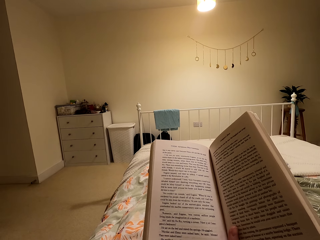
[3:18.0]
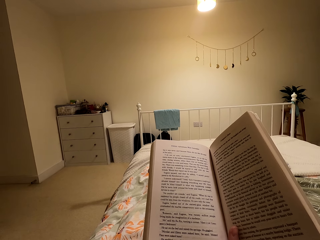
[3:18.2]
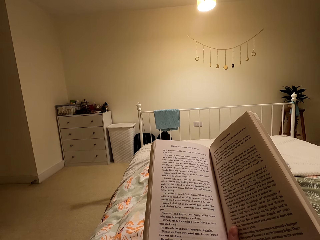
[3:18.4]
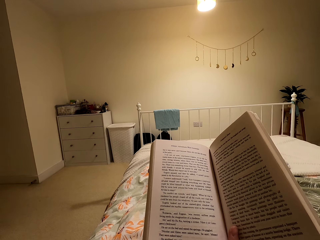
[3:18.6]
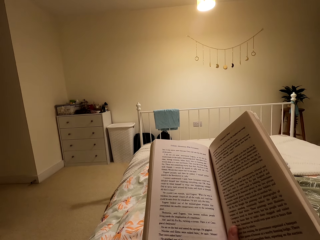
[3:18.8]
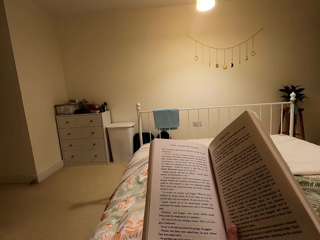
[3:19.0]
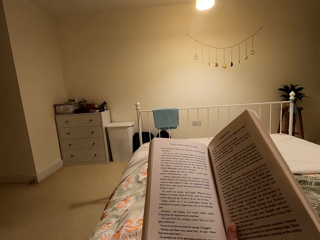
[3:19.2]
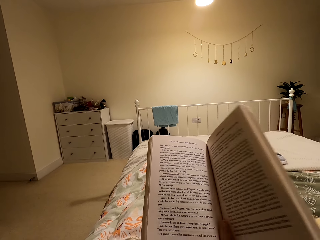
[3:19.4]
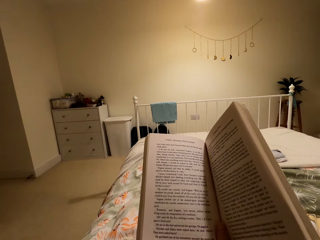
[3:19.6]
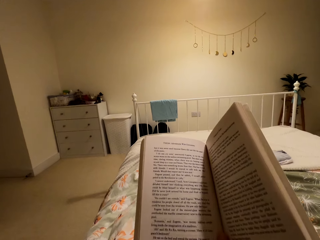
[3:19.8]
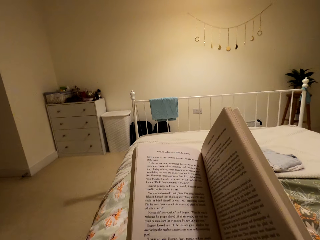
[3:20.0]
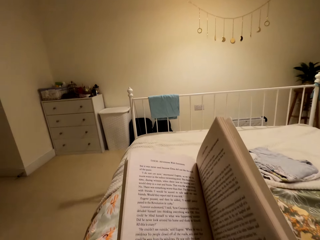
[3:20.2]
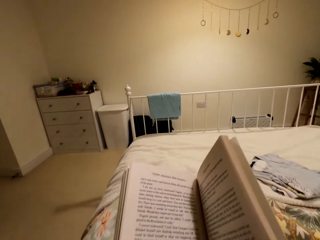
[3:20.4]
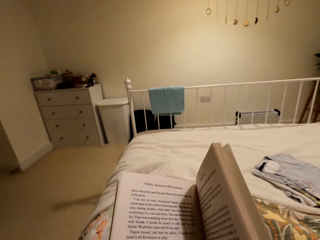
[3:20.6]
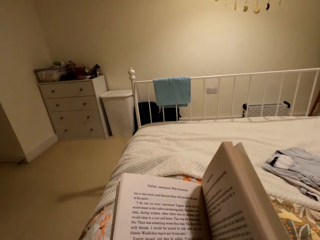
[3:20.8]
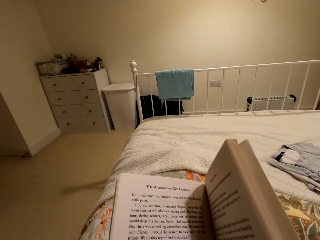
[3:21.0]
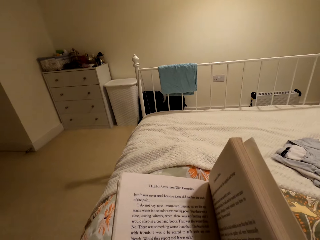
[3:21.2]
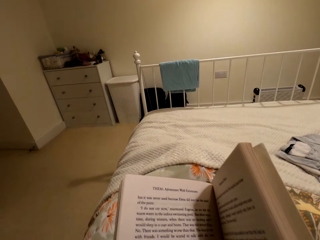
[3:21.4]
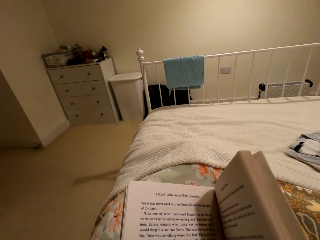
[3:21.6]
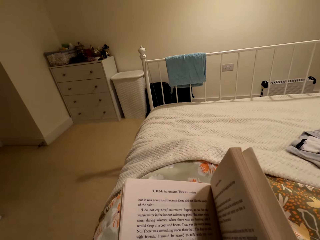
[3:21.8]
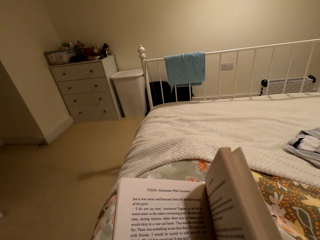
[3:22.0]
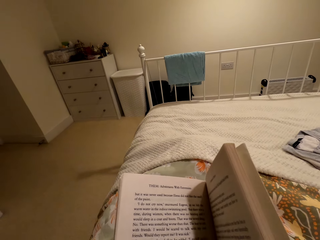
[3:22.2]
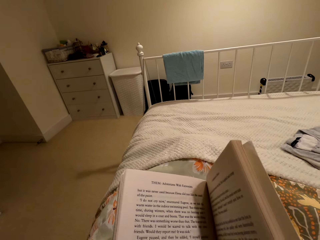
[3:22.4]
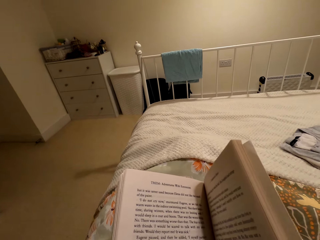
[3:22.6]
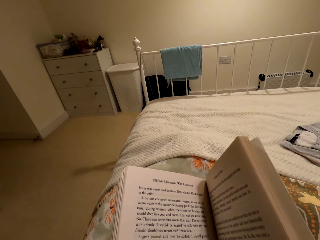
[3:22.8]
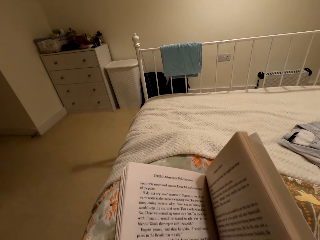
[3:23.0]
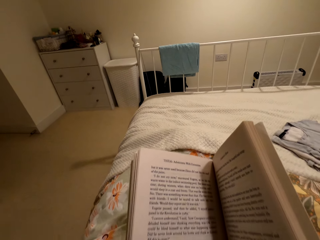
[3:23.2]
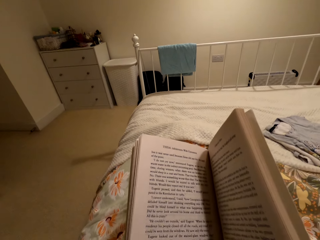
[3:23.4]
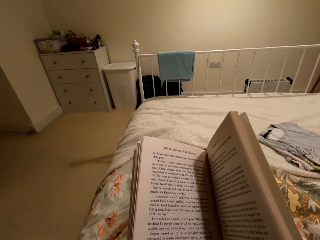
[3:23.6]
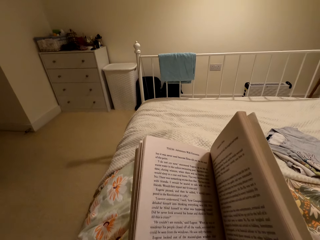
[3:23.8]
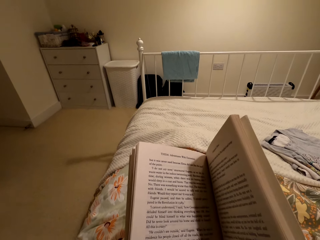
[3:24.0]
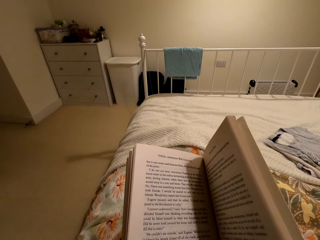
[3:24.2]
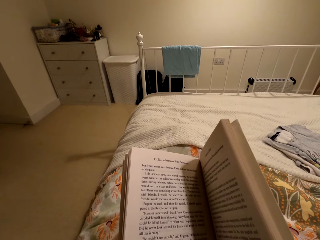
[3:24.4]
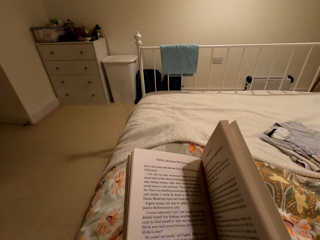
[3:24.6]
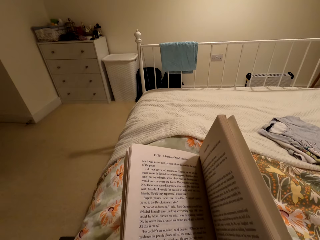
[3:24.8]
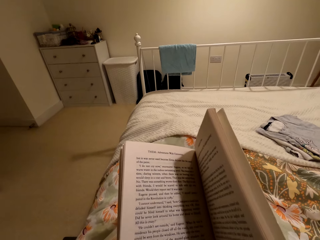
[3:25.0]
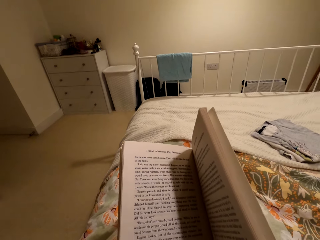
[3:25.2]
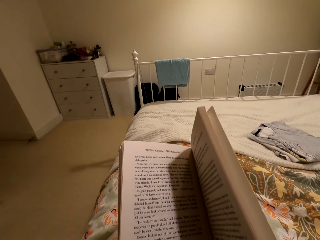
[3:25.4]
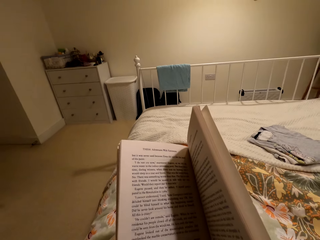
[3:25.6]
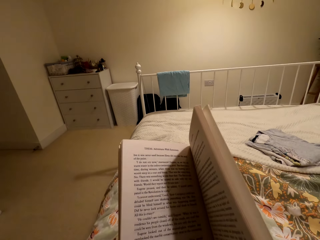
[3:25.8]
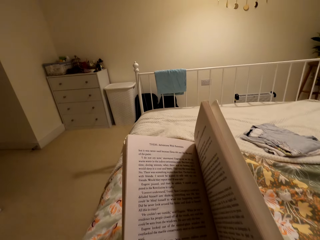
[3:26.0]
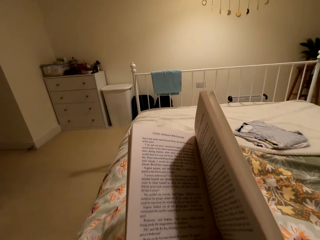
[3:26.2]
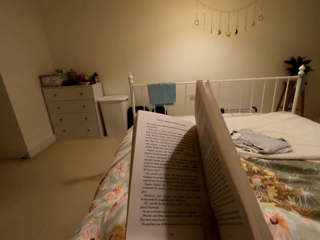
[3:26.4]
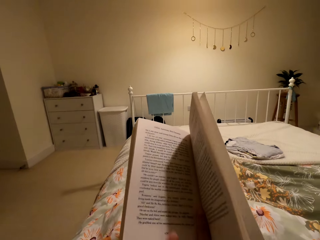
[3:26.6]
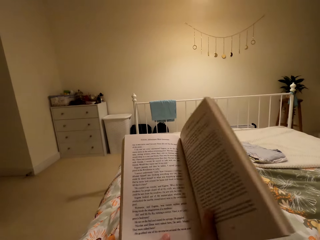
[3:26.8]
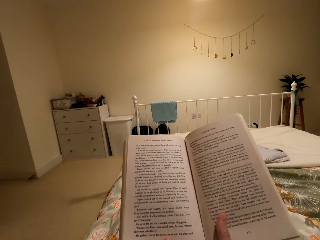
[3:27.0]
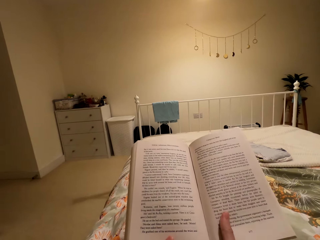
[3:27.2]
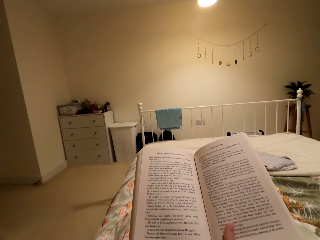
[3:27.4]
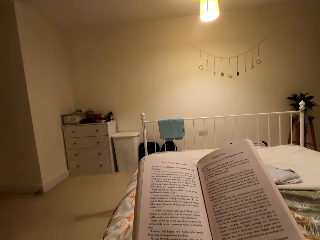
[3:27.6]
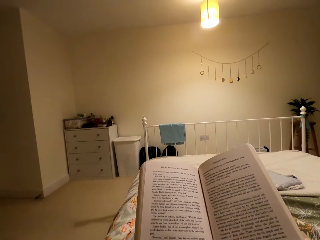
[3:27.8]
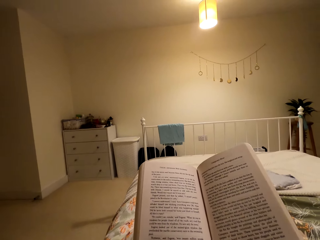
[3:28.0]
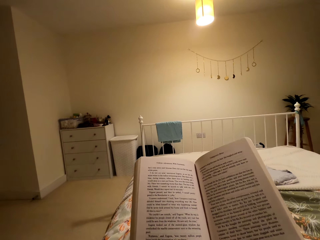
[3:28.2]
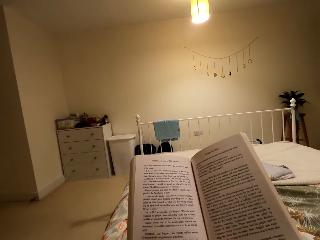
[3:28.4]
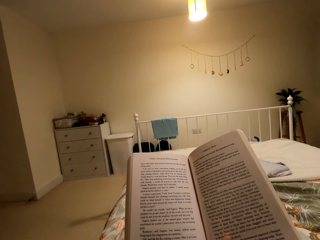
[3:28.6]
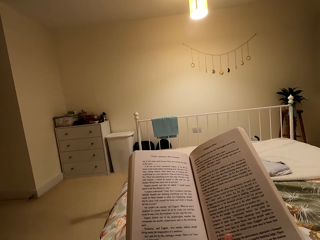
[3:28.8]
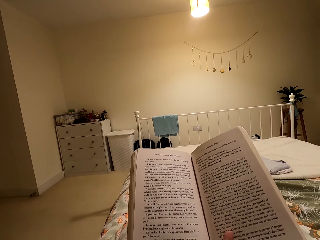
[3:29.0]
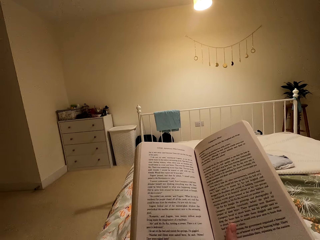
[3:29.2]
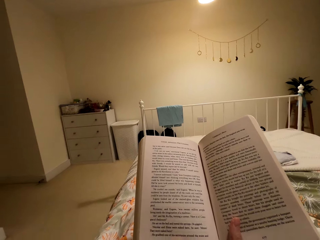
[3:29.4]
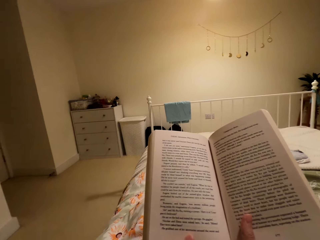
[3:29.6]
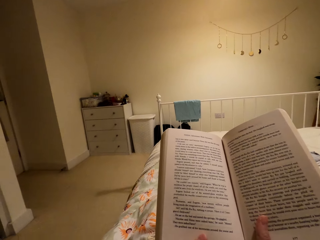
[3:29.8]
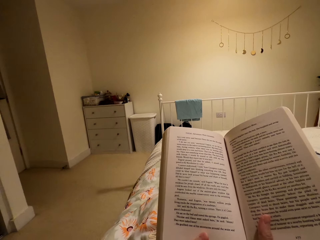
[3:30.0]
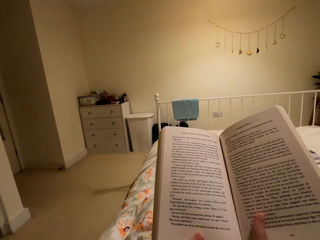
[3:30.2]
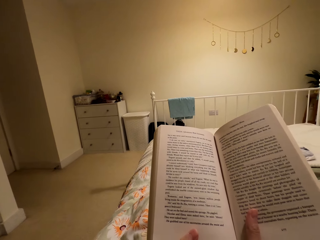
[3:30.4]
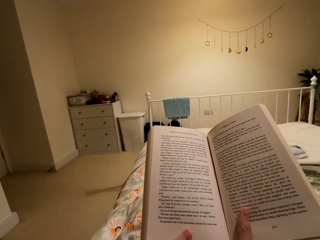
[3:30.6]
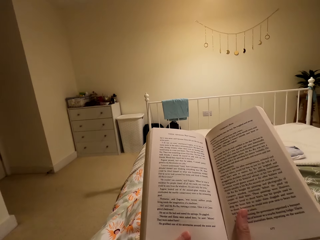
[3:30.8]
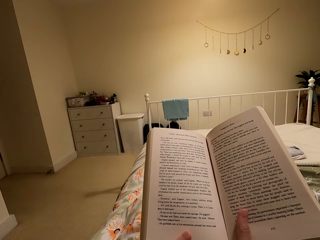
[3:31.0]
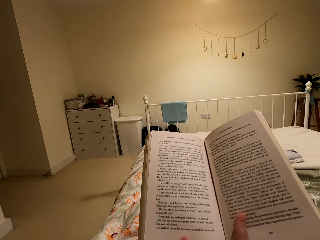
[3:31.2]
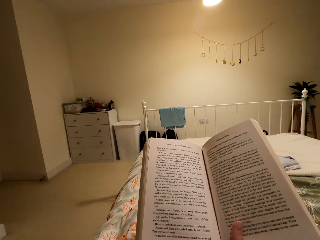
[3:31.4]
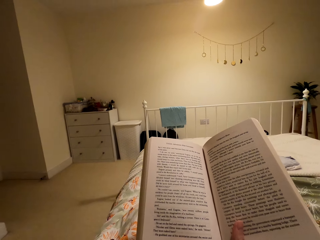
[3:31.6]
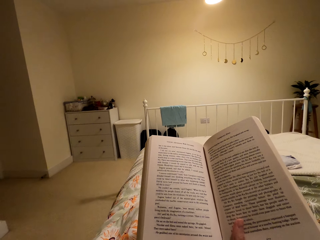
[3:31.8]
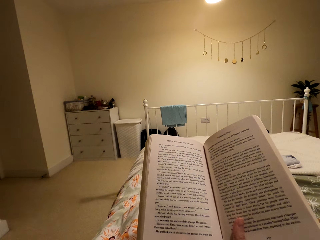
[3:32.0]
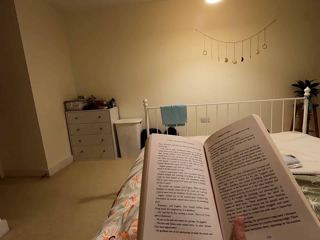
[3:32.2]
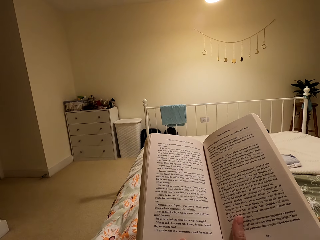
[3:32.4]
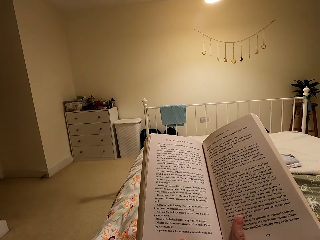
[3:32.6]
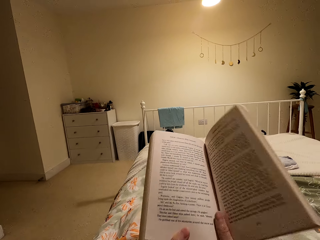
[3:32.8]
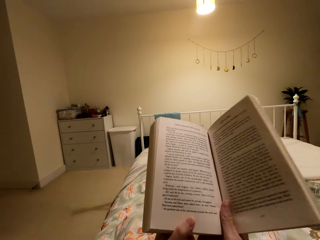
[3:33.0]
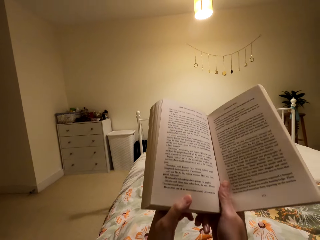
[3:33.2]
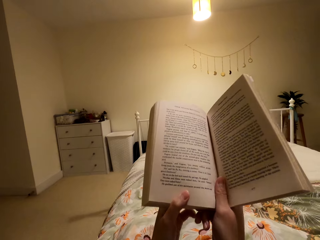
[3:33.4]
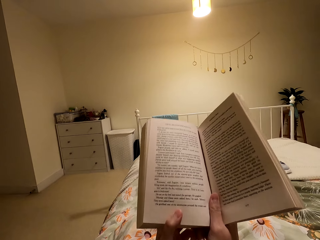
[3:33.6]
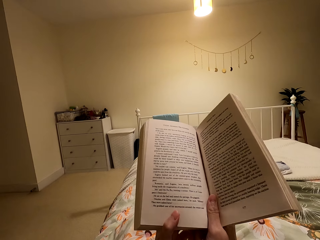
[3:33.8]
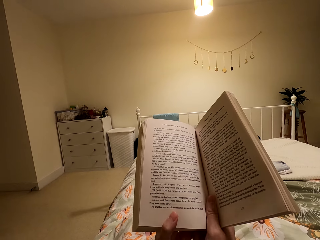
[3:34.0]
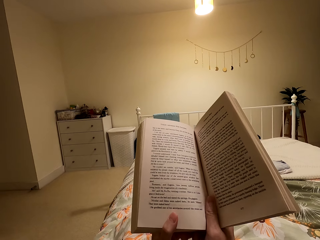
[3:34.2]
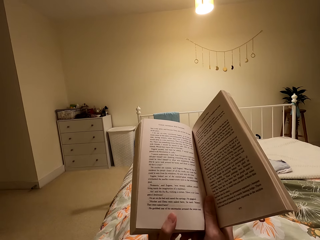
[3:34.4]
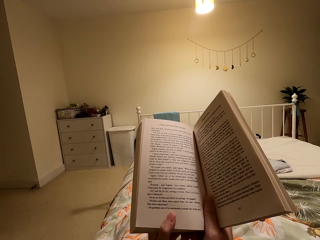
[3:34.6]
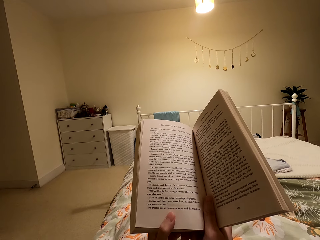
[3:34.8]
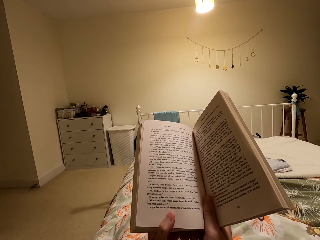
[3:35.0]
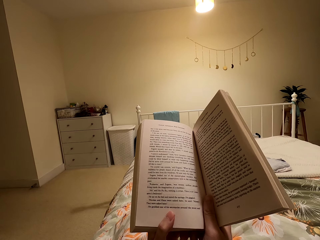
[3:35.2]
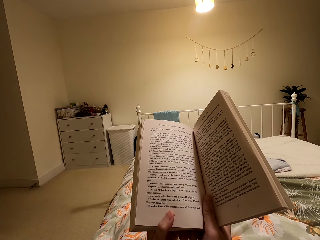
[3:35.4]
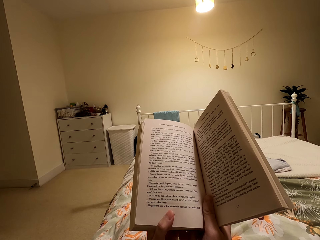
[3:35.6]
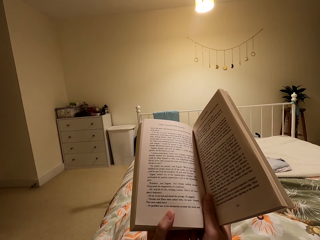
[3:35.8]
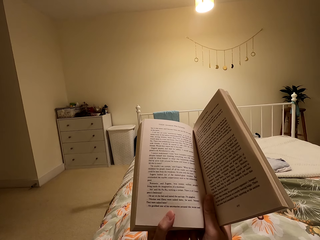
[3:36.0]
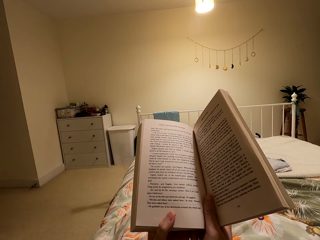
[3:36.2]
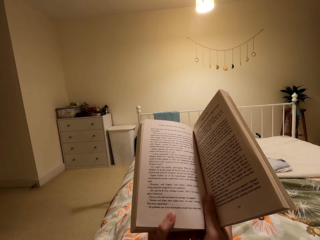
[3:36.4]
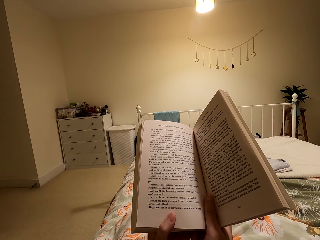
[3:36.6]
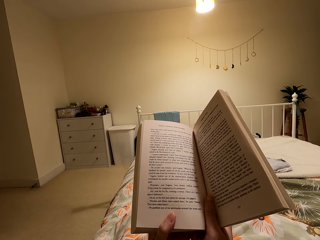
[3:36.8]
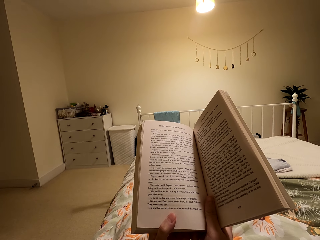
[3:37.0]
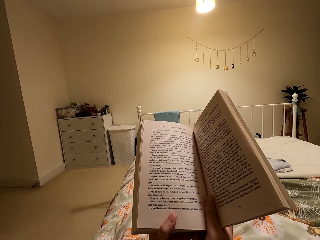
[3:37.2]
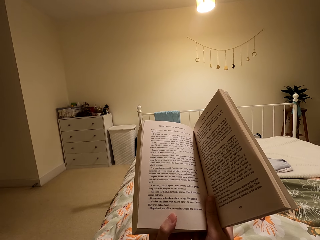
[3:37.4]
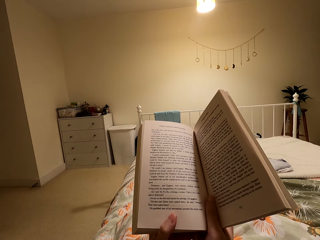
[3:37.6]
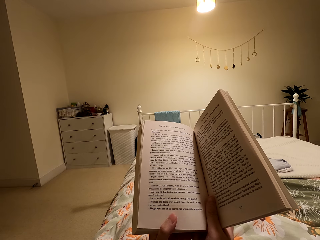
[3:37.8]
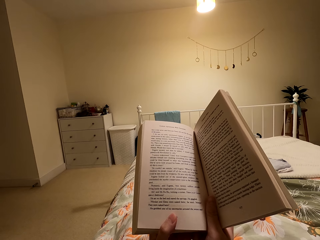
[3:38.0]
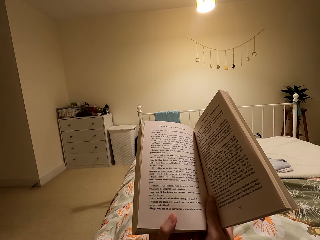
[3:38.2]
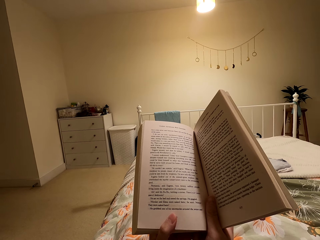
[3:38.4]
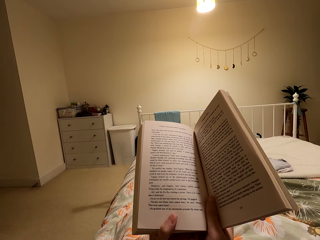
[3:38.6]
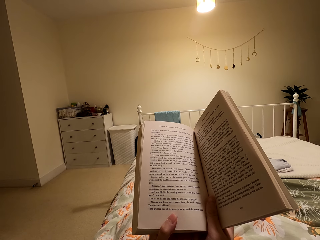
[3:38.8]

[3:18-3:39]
The camera wearer moves the book, reads the book, lifts the book, and reads the book.
